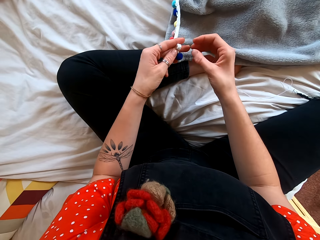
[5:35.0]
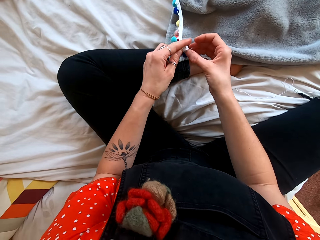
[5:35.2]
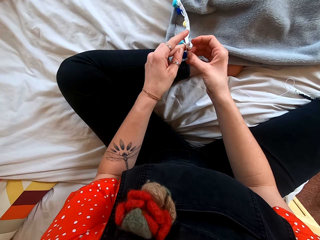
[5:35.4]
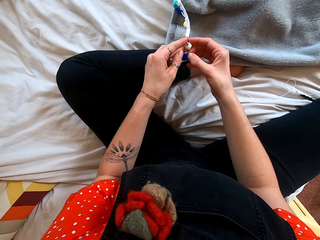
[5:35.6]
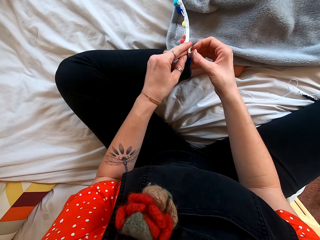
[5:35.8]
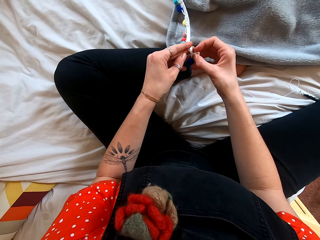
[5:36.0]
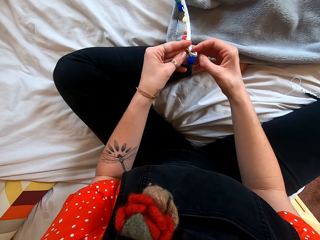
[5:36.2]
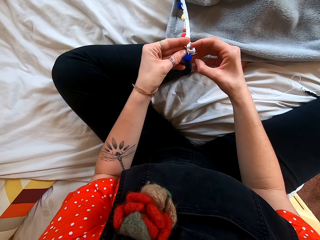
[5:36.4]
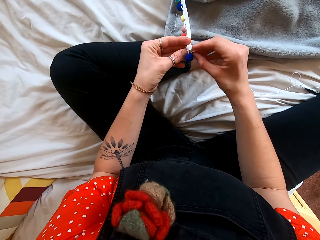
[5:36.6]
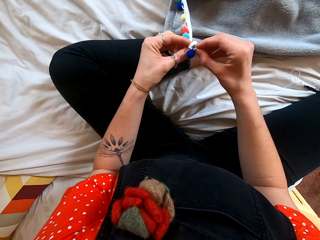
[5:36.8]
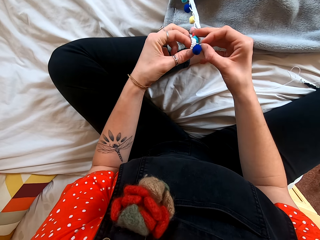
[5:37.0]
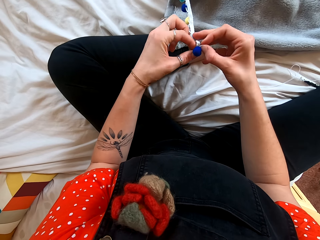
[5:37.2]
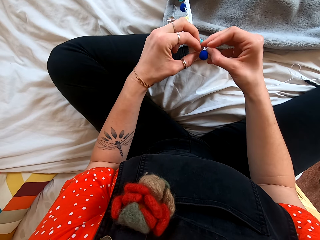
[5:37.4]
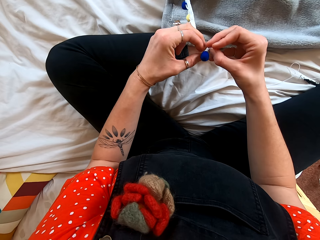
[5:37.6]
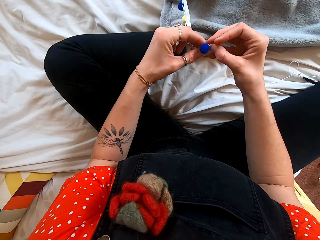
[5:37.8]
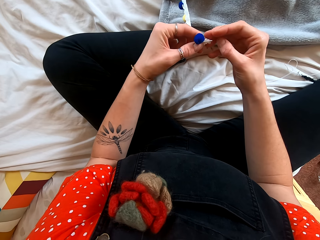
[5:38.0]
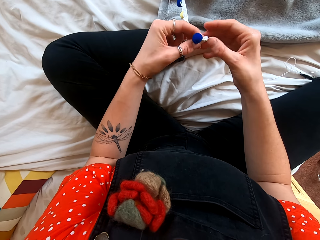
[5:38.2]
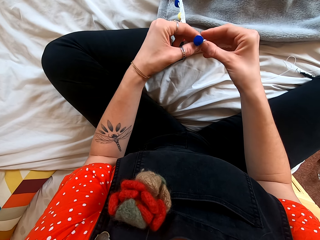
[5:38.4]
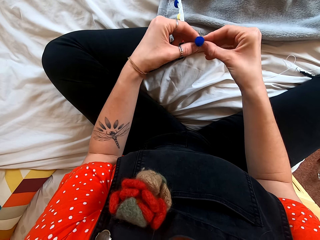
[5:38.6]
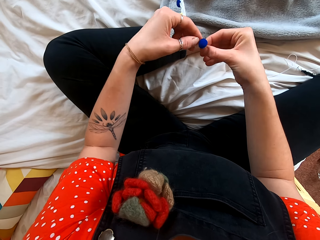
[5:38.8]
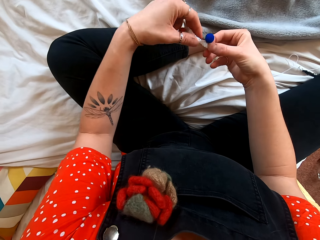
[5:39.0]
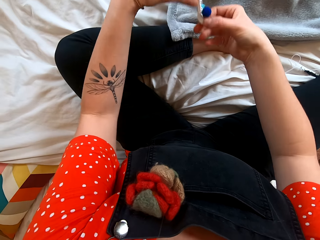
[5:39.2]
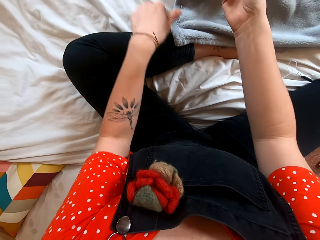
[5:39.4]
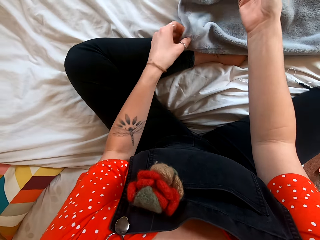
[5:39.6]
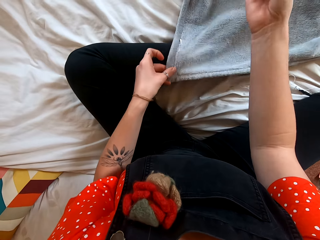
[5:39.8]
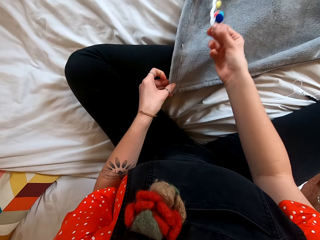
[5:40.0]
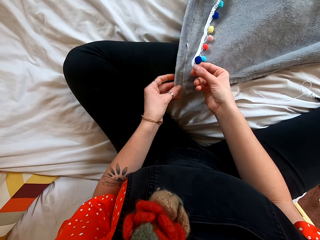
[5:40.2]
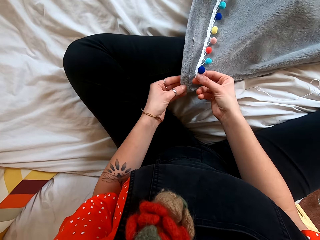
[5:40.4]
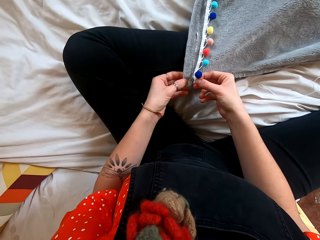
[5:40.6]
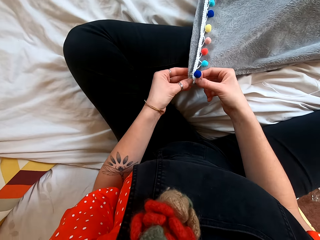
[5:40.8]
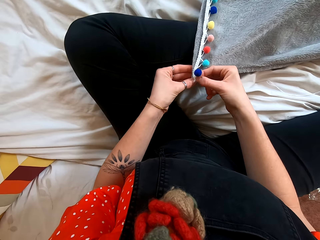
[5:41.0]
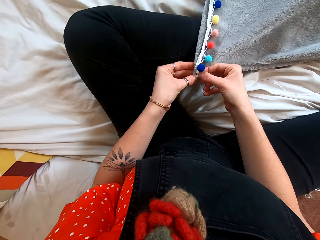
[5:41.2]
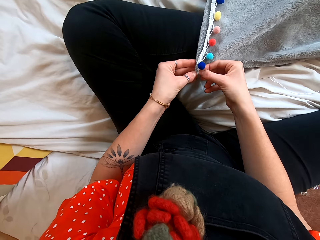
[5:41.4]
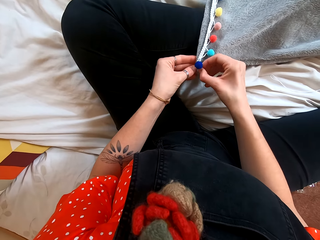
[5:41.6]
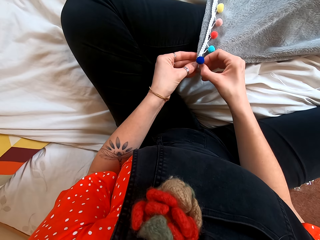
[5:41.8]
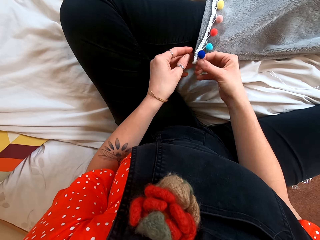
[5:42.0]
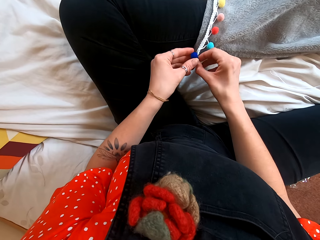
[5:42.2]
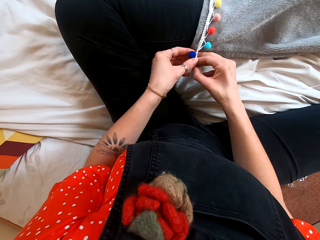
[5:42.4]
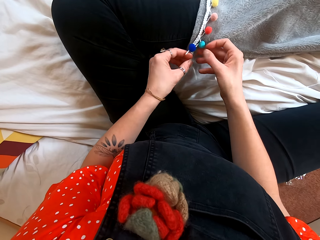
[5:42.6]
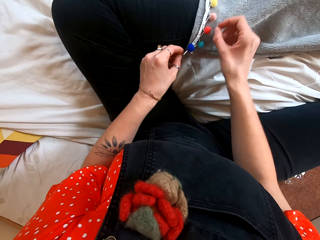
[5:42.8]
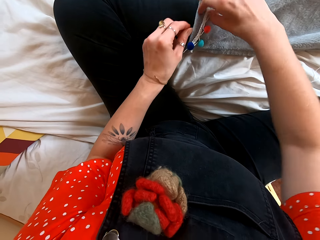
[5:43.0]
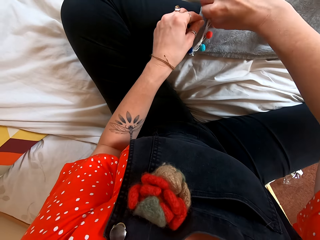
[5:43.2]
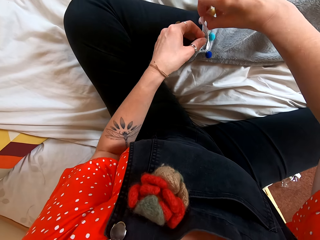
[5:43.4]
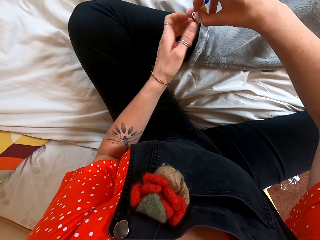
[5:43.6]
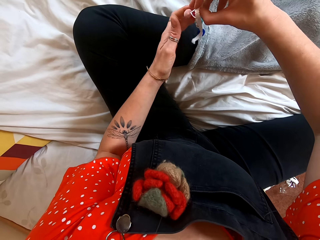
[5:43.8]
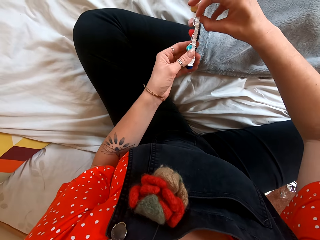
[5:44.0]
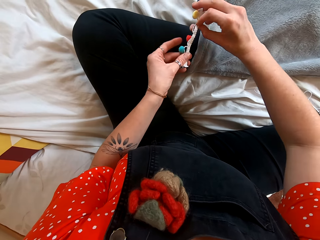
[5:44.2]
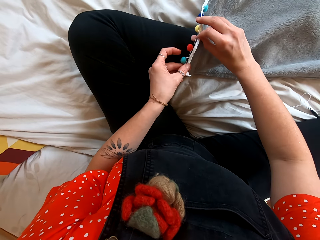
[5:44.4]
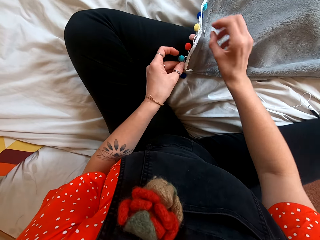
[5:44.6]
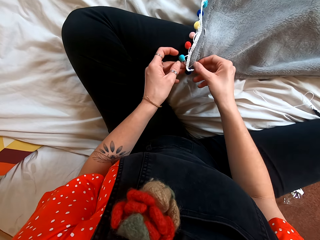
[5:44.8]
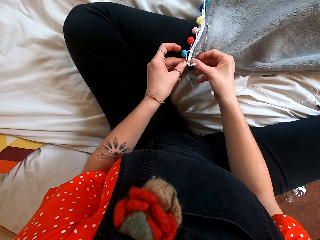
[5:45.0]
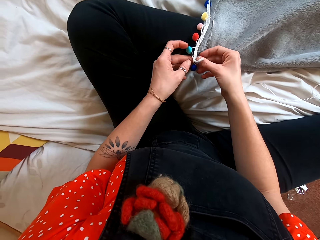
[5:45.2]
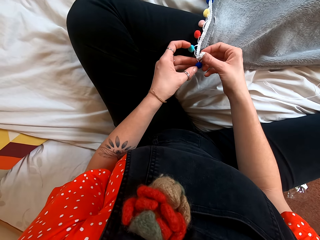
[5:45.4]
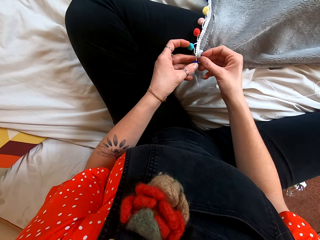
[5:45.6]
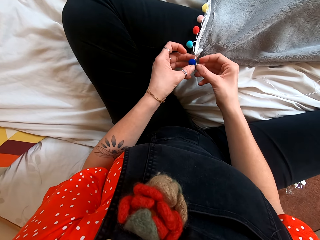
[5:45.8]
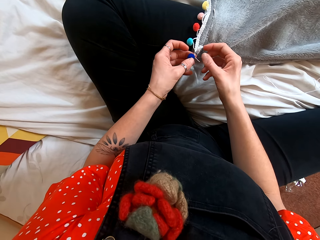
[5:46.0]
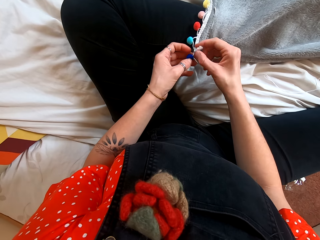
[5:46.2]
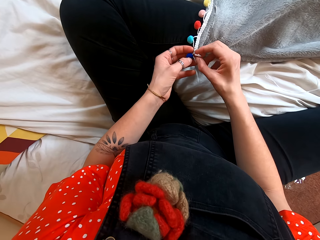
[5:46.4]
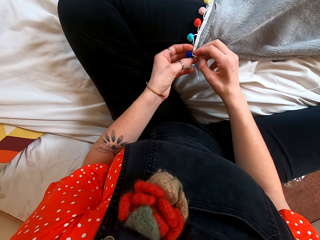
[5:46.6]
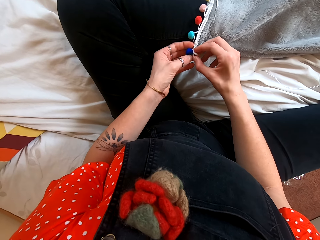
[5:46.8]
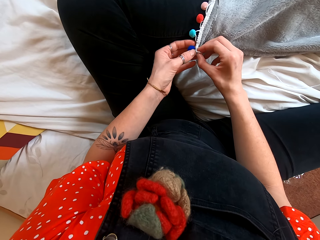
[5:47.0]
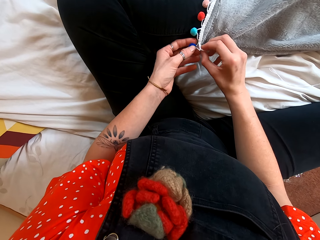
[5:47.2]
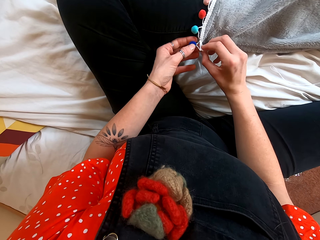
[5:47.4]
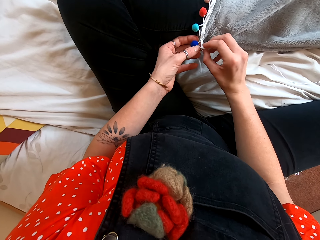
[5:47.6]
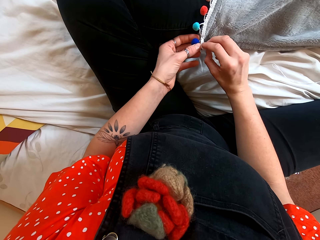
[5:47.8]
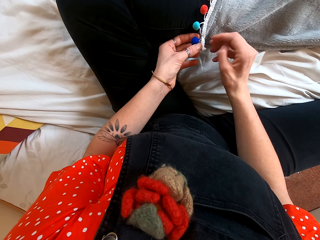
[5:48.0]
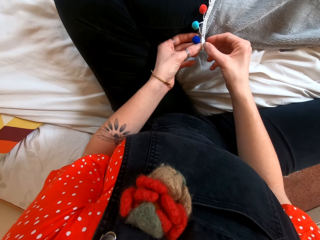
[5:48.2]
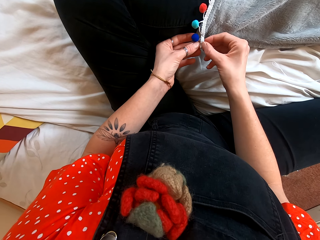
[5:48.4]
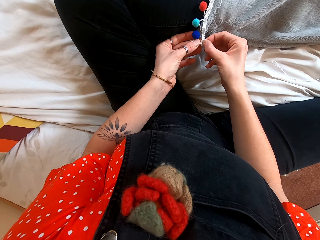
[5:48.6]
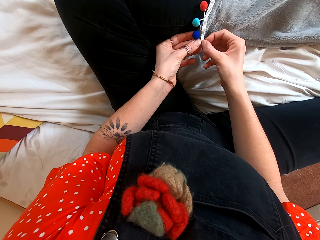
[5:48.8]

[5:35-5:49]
The camera wearer puts together the decoration strand and the blanket.

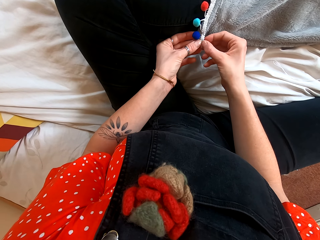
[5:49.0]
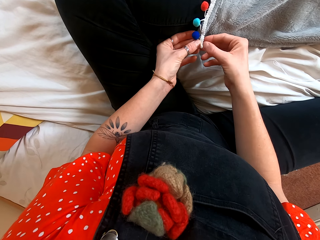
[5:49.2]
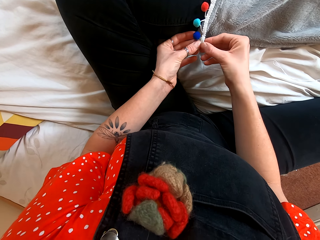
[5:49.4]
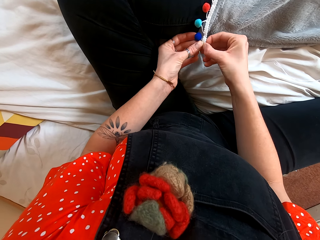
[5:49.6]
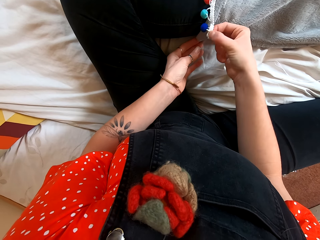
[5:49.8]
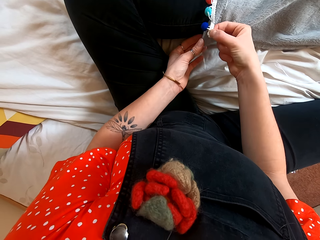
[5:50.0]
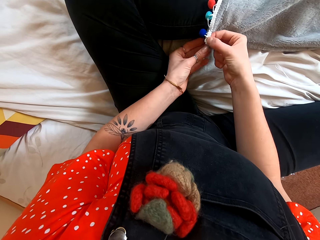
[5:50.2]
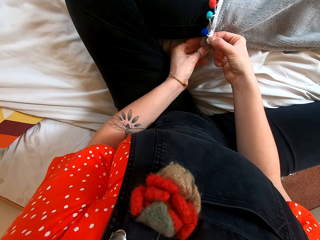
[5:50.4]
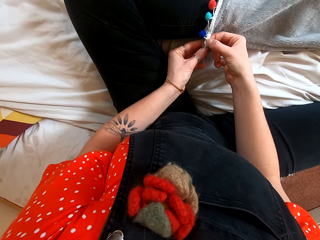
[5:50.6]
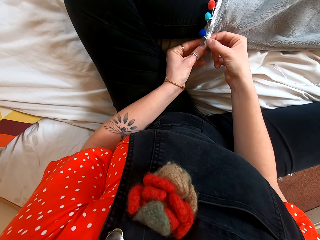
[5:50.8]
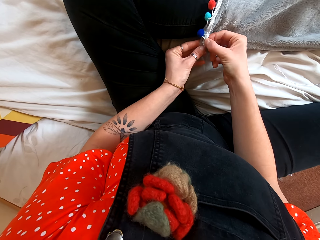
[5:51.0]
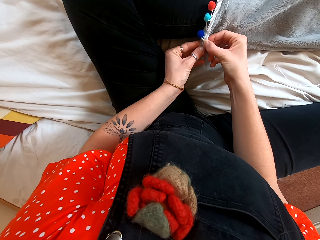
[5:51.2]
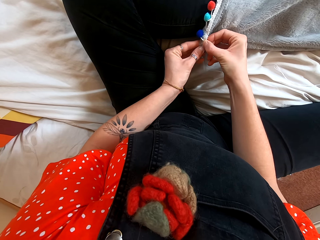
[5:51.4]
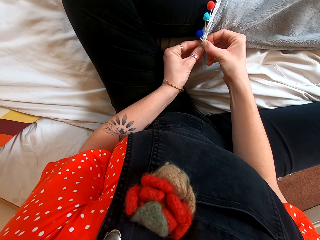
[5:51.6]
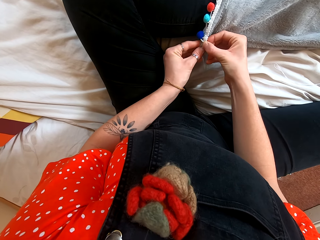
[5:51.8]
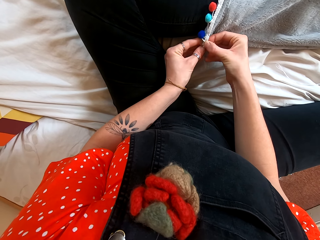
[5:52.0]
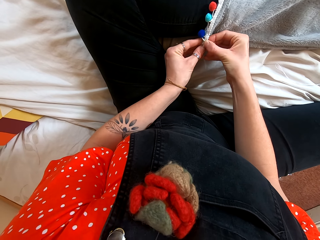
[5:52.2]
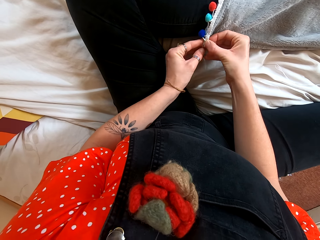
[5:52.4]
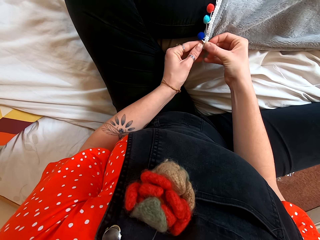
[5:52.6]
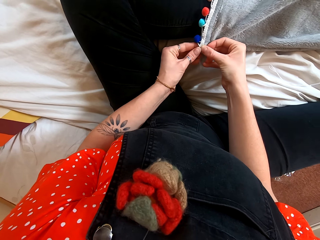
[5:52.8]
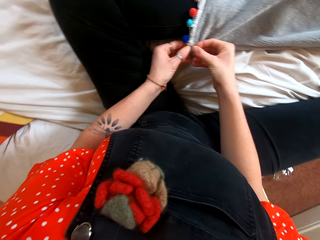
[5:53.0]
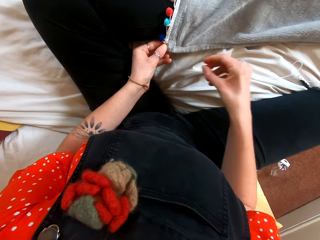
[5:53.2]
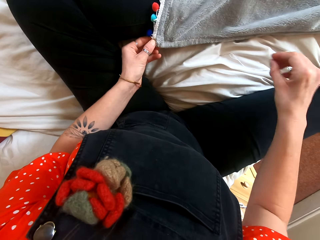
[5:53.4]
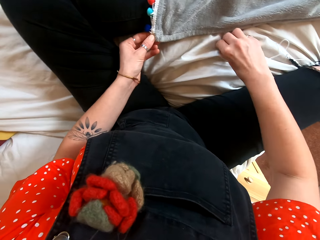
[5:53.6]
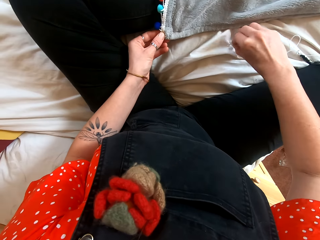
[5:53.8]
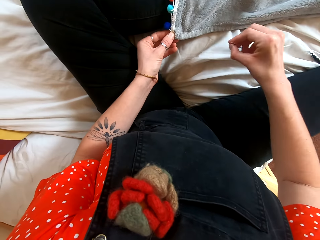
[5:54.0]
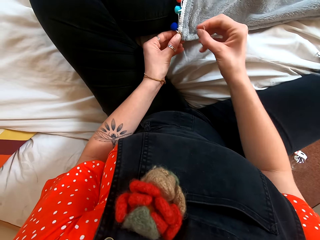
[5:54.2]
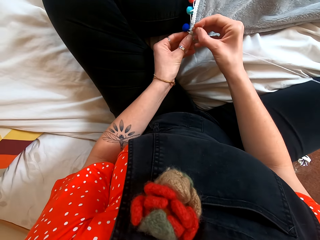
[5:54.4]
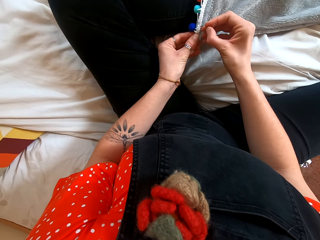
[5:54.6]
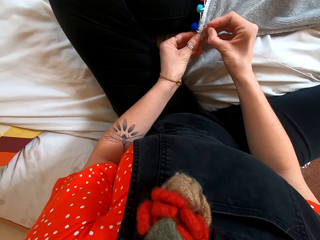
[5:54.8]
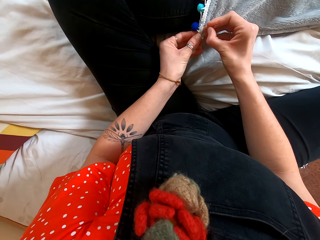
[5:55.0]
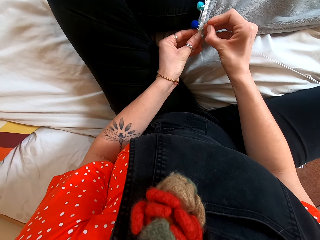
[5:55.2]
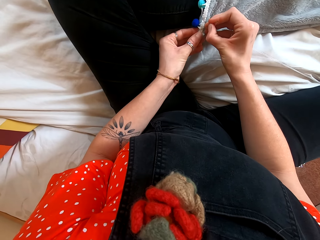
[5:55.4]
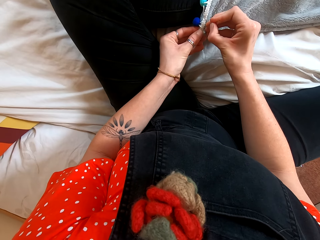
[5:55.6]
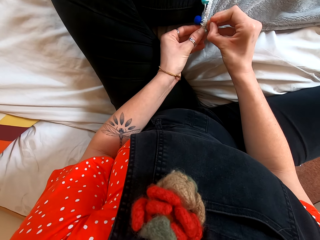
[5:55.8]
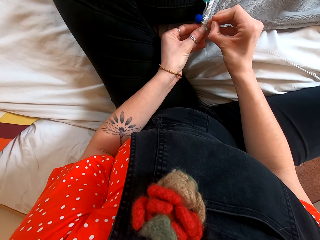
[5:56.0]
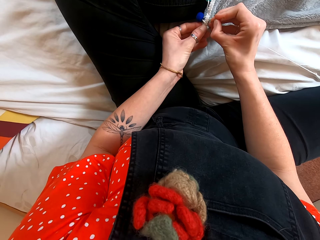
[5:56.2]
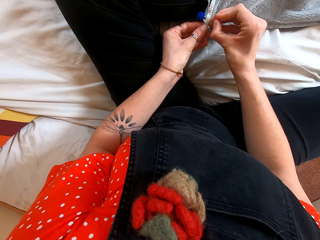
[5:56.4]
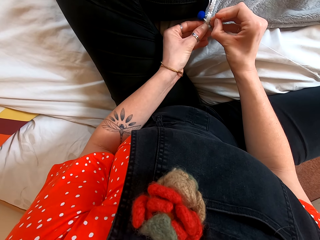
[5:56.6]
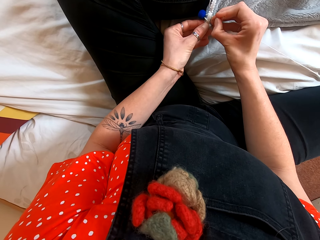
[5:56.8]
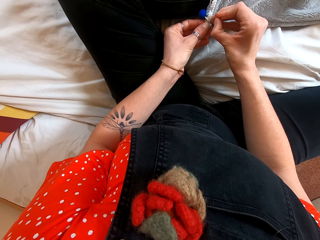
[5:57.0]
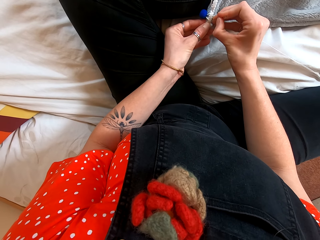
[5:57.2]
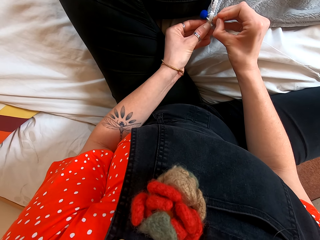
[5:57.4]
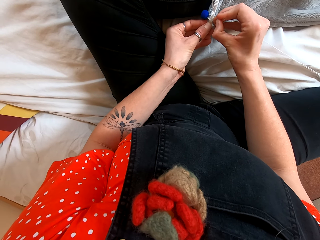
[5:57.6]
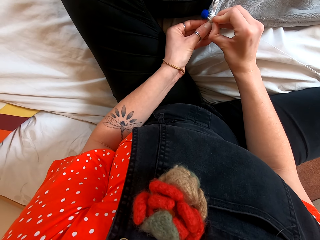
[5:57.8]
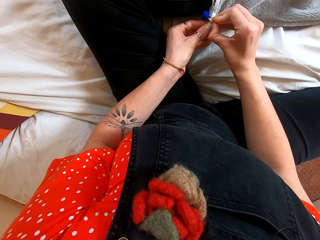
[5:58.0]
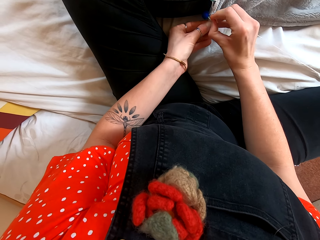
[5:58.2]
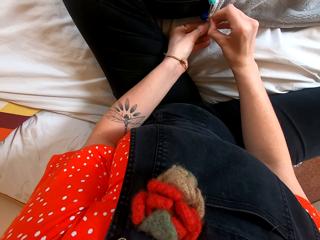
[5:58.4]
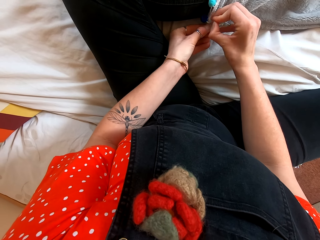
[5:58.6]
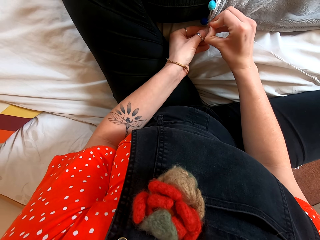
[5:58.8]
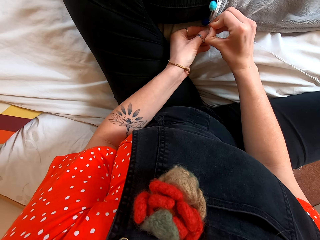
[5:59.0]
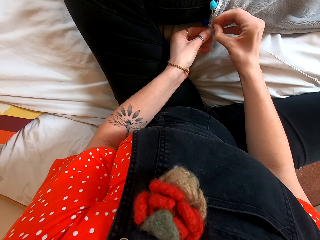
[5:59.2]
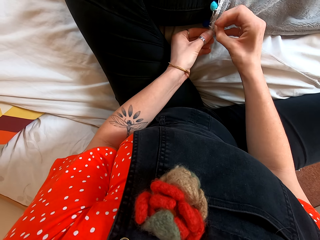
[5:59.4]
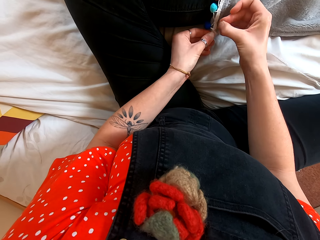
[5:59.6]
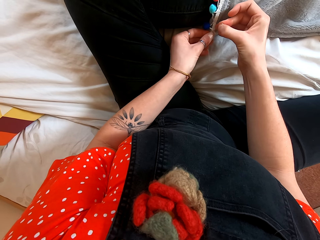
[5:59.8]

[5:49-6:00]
The camera wearer picks up the needle. They use the needle to sew the blanket with the decoration strand together.
